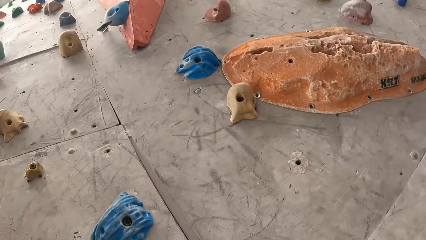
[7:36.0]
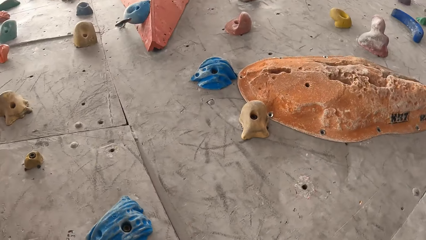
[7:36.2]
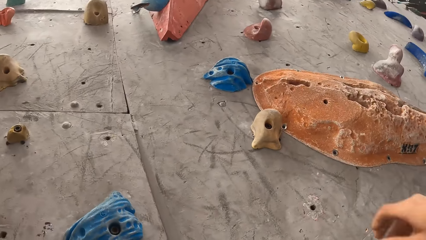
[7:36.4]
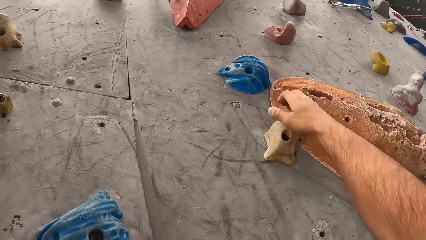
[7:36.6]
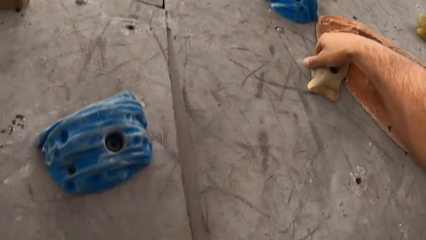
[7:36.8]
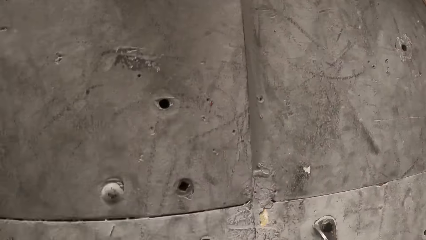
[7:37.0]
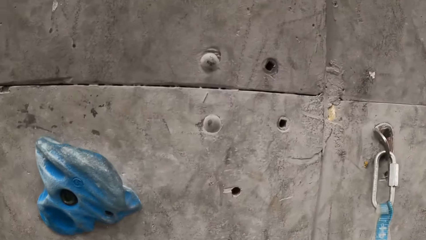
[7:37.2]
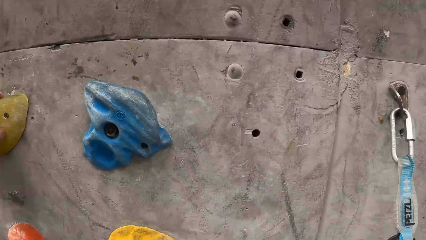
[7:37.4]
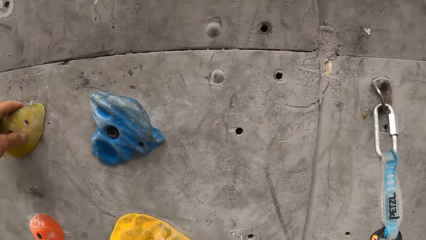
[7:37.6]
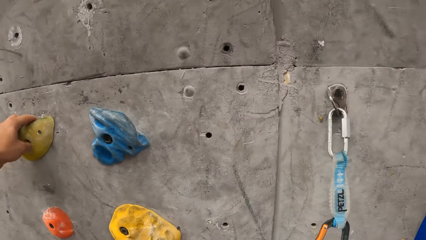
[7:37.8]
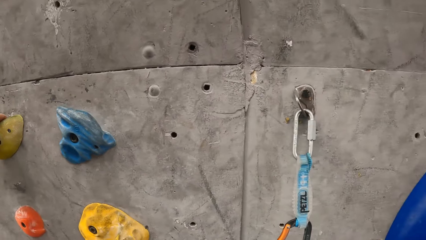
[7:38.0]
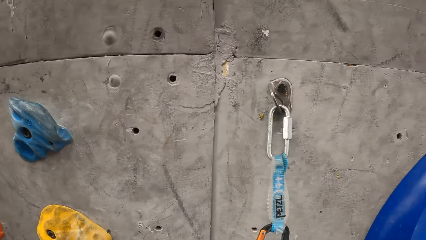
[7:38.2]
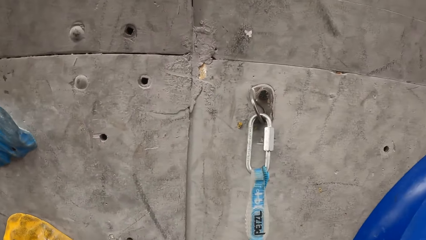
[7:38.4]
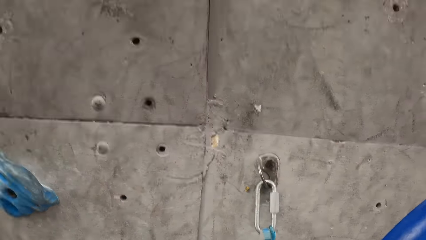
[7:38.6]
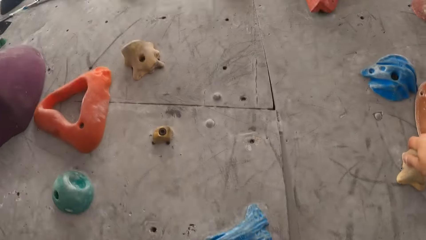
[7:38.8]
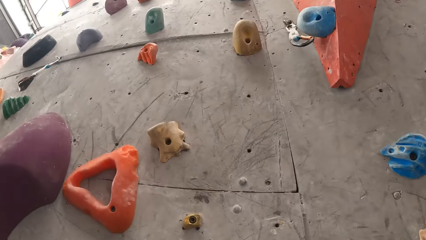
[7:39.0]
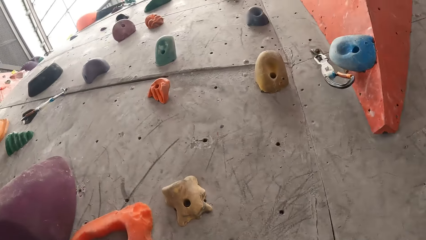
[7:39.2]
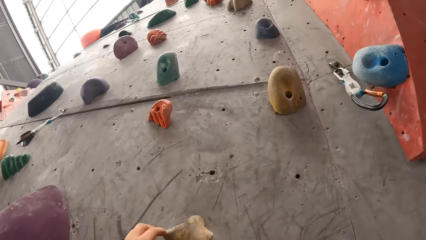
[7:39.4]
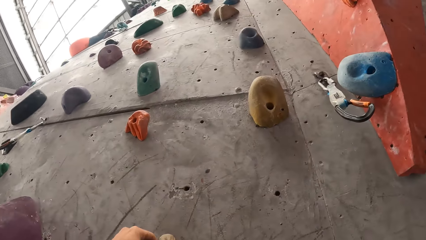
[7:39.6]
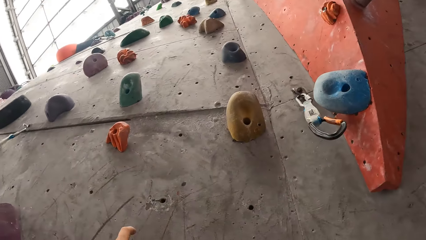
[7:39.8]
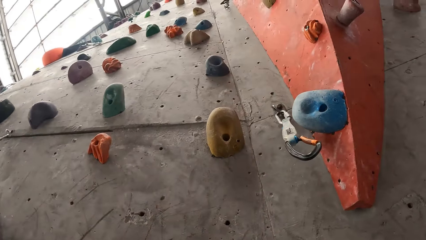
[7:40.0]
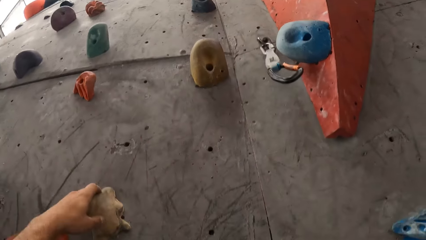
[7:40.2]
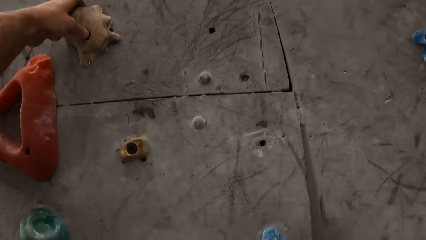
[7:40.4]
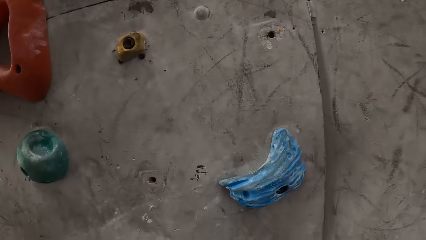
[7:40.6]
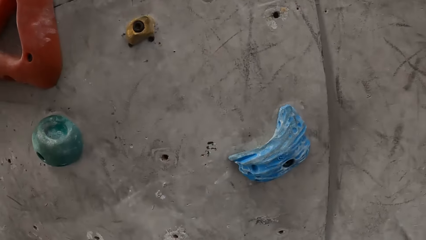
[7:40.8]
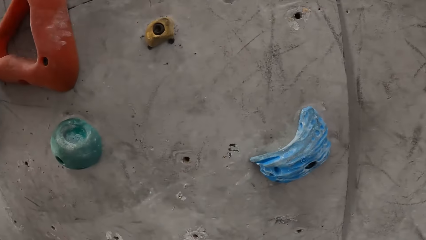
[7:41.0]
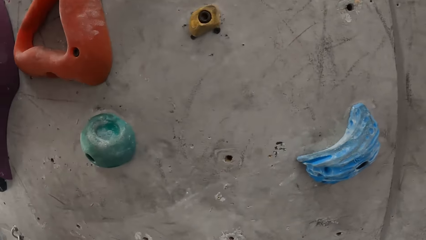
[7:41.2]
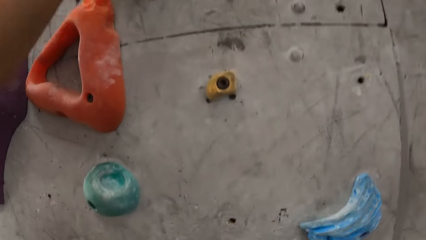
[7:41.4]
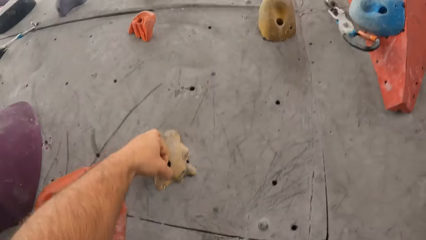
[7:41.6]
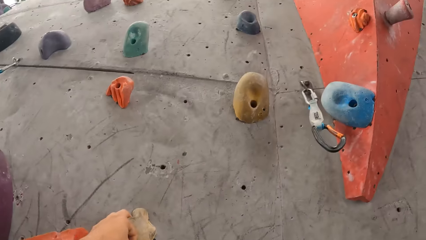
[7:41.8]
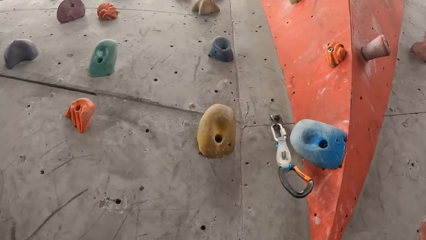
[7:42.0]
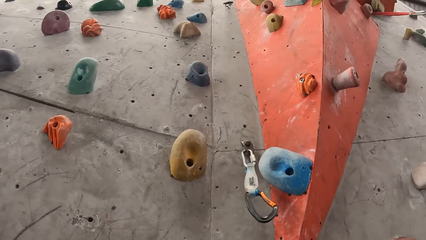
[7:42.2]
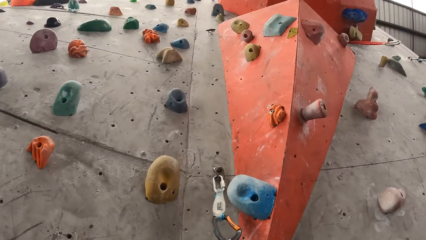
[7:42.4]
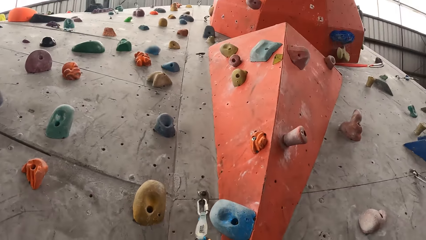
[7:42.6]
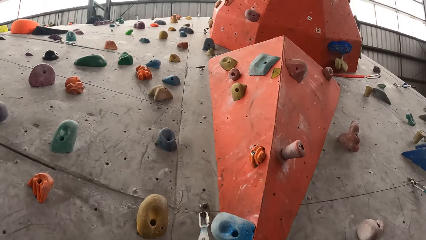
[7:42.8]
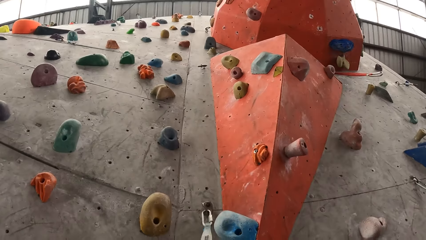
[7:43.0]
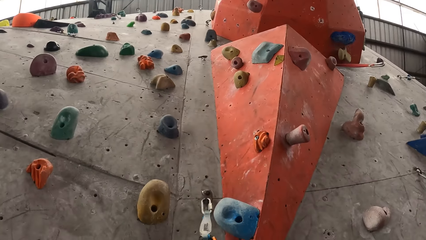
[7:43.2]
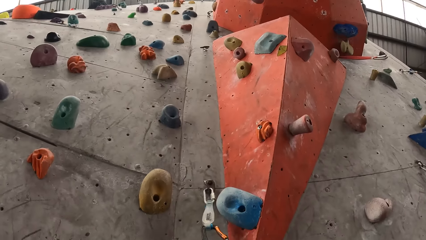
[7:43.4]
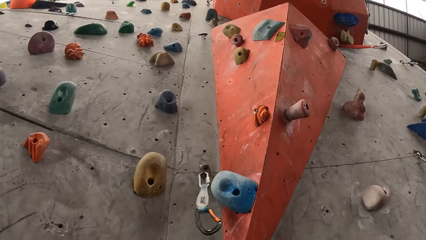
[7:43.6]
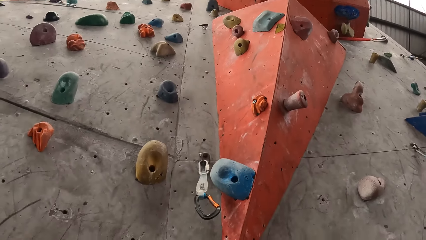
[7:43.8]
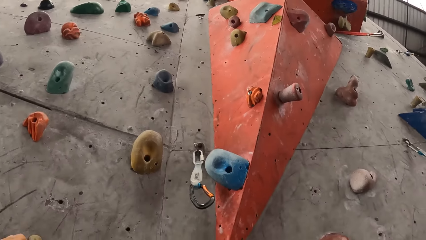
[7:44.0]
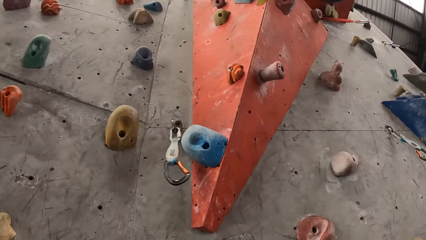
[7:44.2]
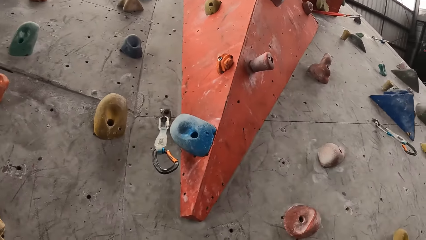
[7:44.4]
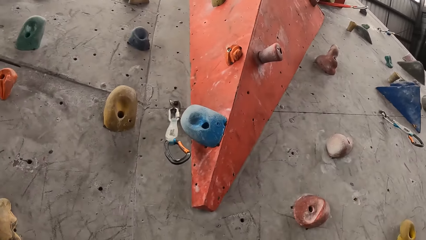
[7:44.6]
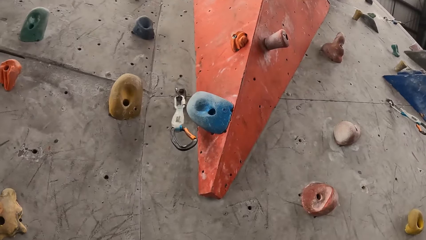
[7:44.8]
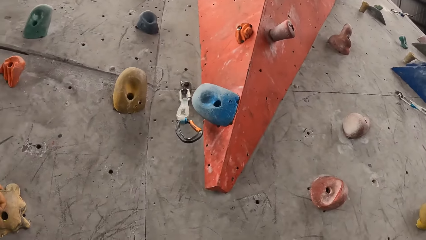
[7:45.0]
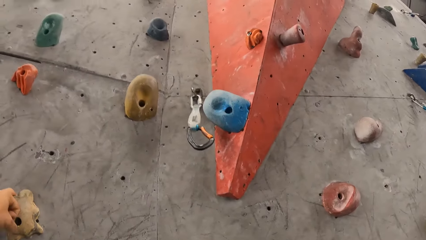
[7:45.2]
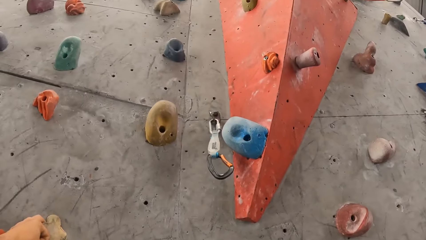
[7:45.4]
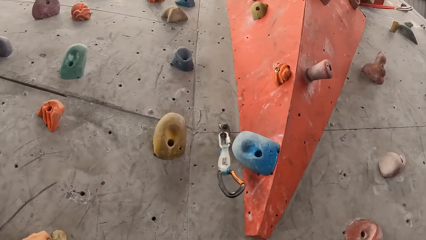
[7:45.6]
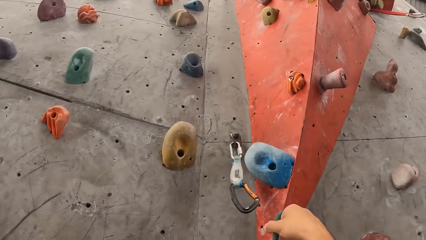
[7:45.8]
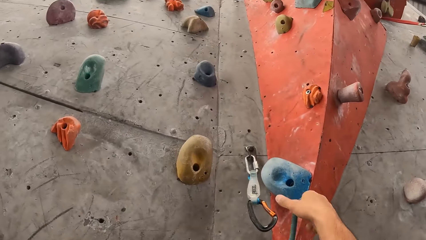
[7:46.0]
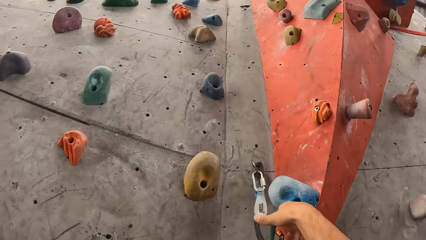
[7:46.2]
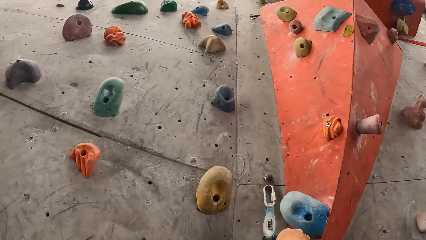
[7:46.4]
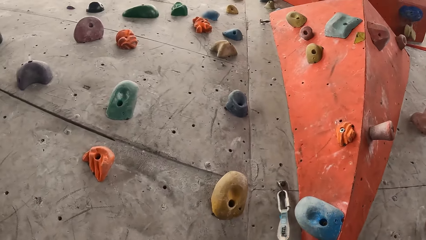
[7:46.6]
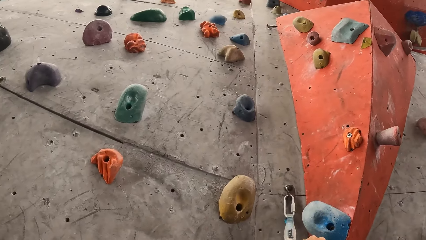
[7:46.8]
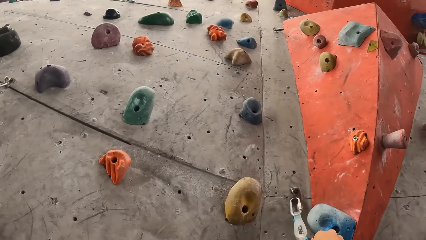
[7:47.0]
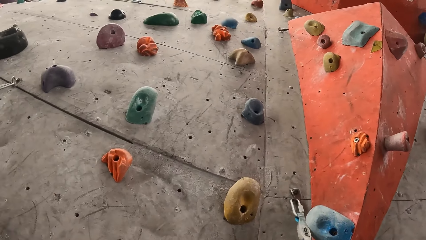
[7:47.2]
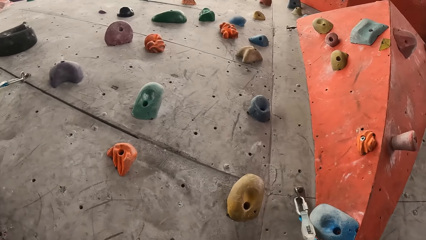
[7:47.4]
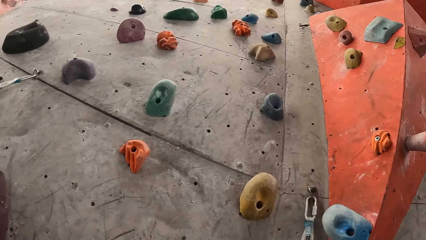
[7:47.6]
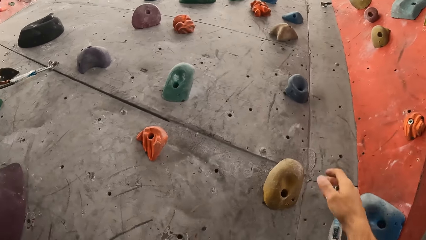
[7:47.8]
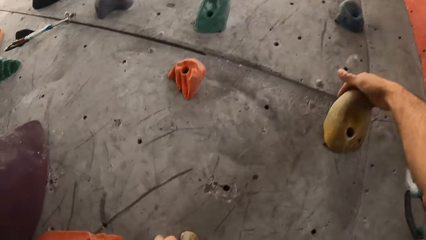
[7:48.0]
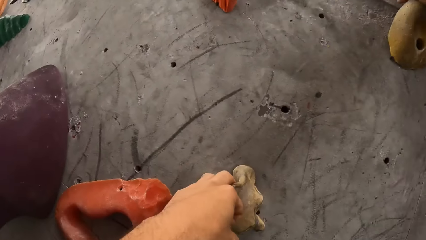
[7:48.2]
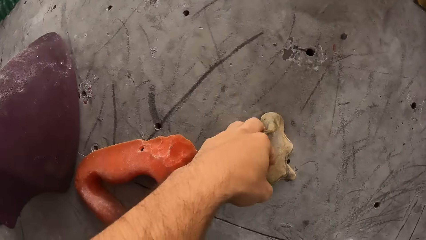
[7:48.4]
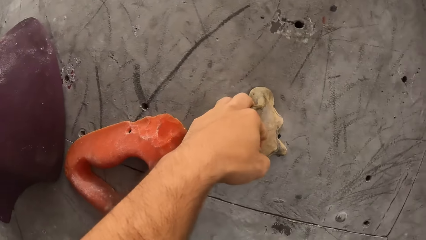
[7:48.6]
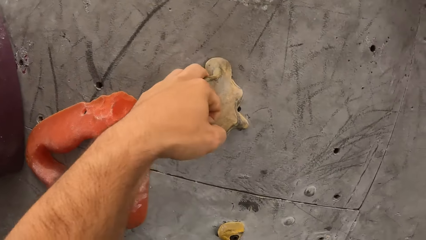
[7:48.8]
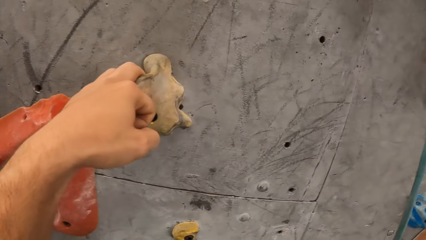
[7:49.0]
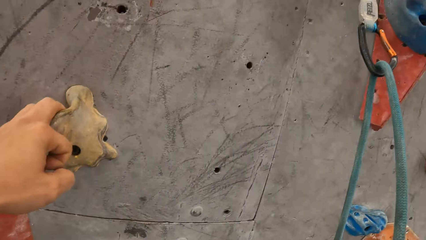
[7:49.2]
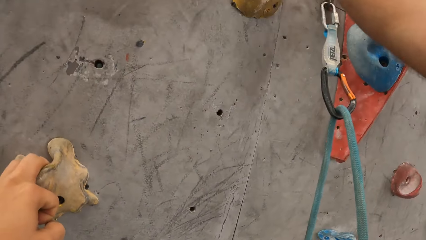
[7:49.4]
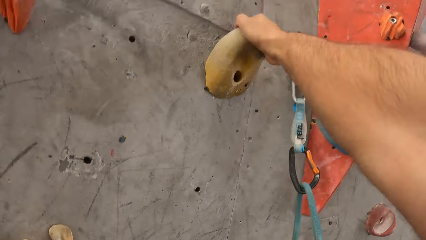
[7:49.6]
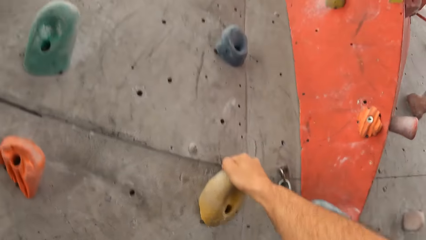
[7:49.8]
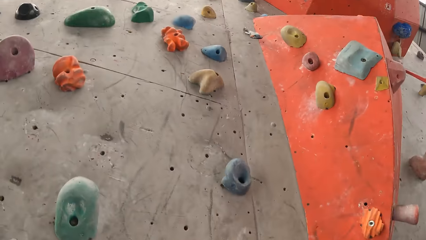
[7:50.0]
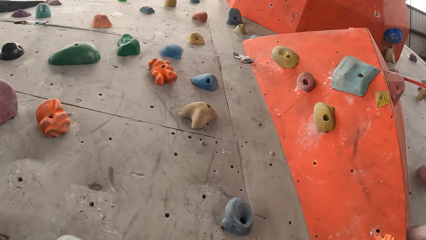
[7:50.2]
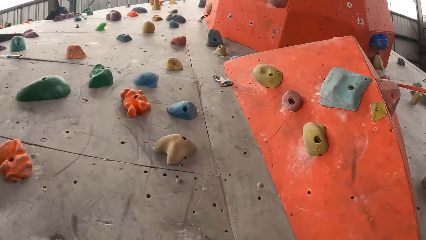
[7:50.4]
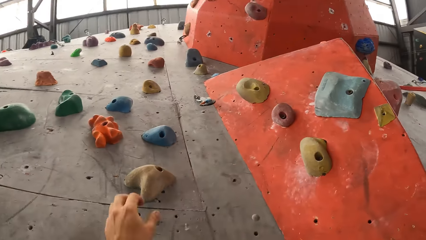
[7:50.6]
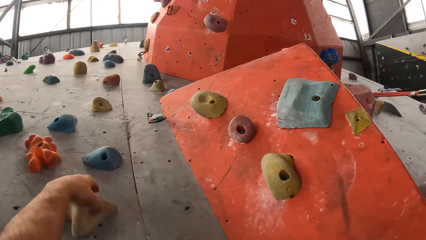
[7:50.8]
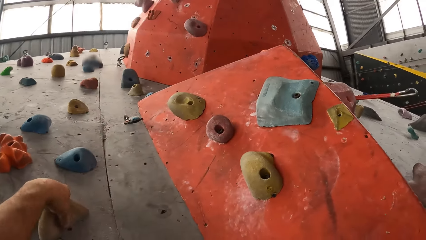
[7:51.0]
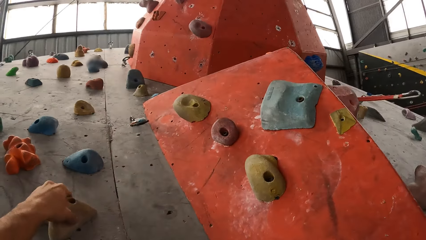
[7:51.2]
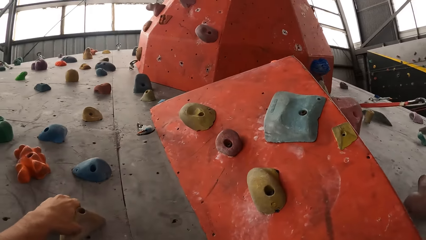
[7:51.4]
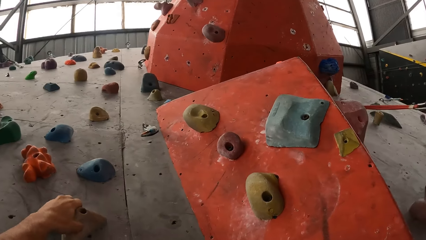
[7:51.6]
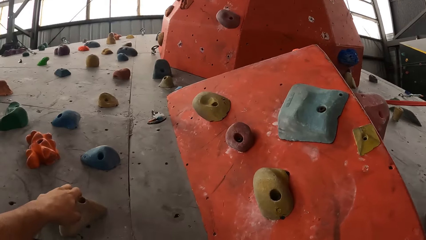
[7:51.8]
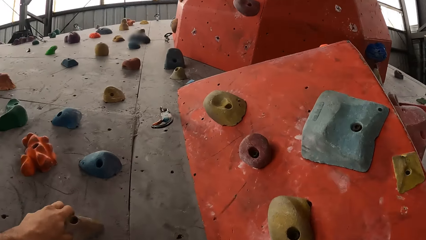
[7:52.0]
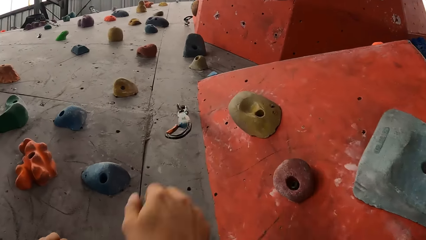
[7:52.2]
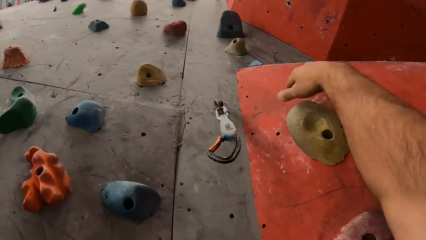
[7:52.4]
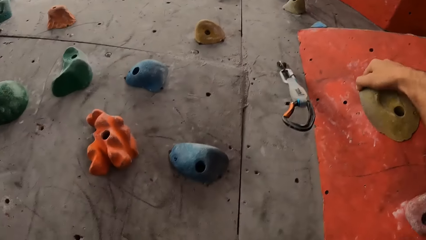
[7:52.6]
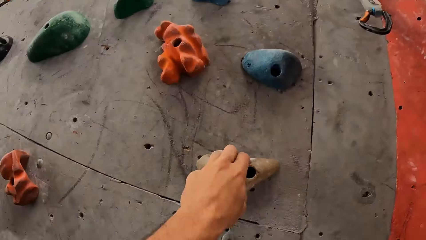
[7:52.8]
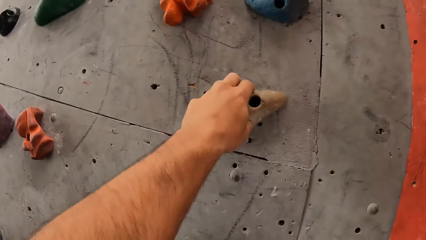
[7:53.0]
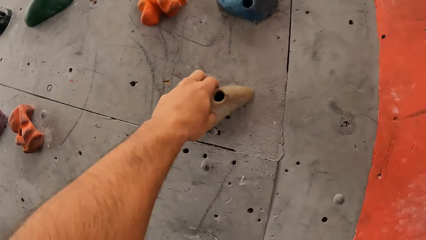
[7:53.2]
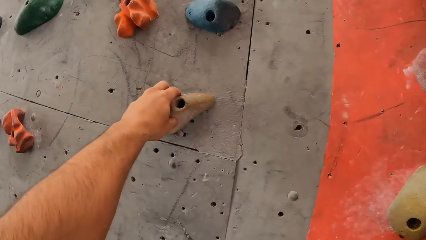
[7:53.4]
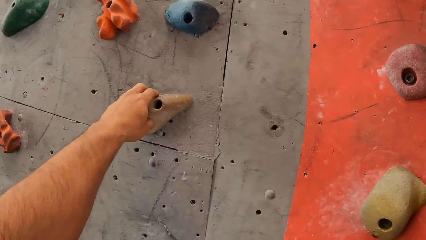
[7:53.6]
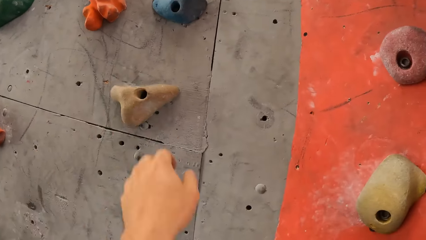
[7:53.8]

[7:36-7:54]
The camera wearer looks up the bouldering wall. They hold a climbing hold. They climb the wall. They look down the bouldering wall. They look up the bouldering wall. They look down the bouldering wall. They look up the bouldering wall. They hook a rope on a hook. They hold a climbing hold. They climb the wall. They look down the bouldering wall. They look up the bouldering wall. They hold a climbing hold. They hold a climbing hold again.
